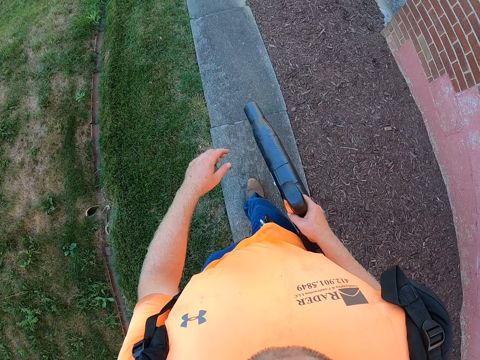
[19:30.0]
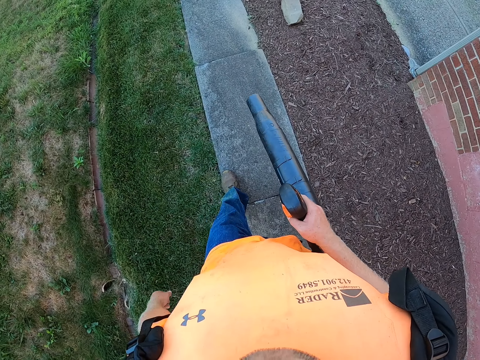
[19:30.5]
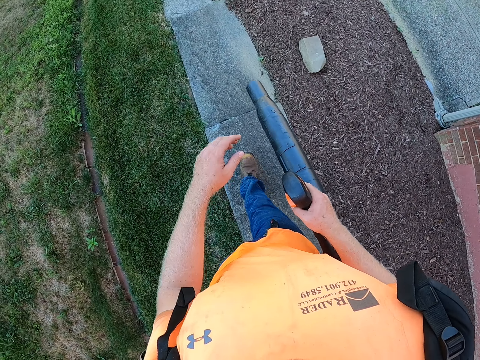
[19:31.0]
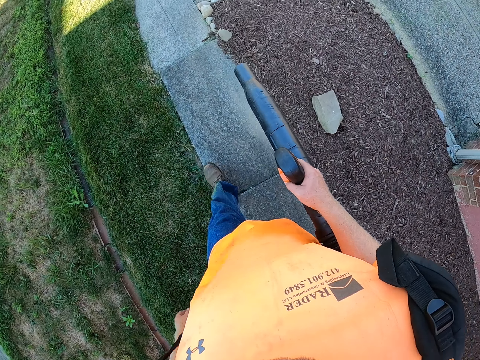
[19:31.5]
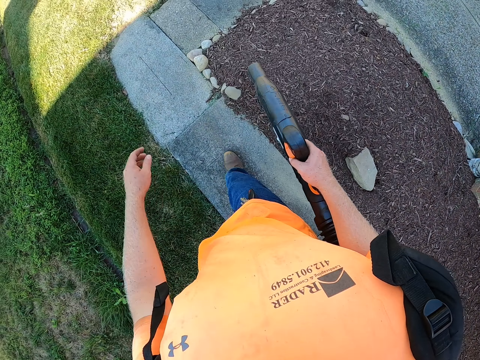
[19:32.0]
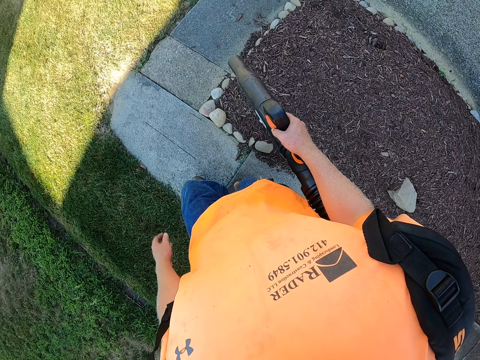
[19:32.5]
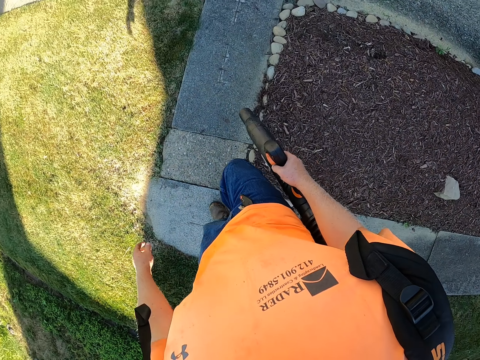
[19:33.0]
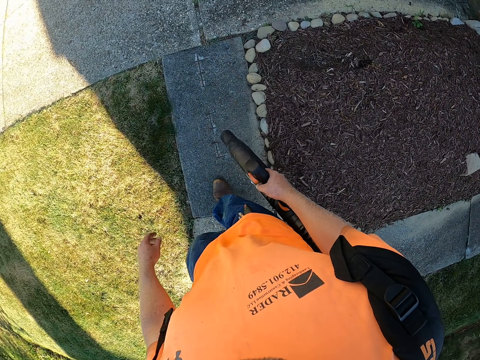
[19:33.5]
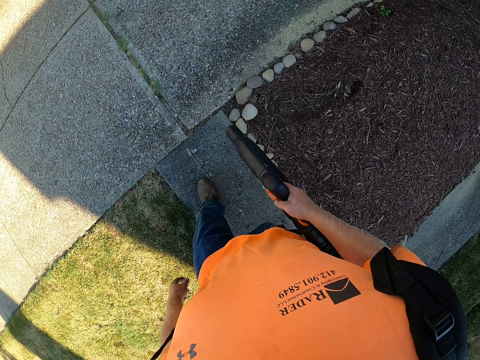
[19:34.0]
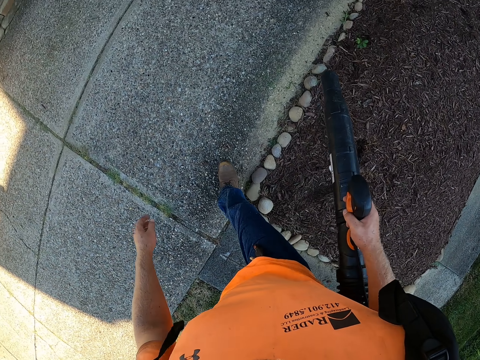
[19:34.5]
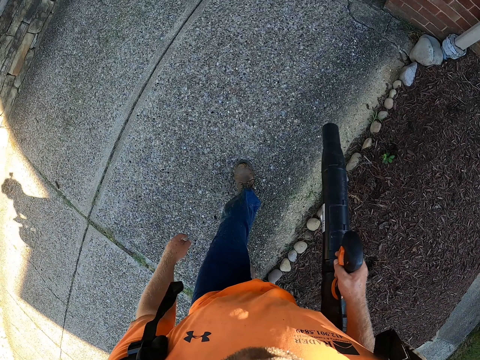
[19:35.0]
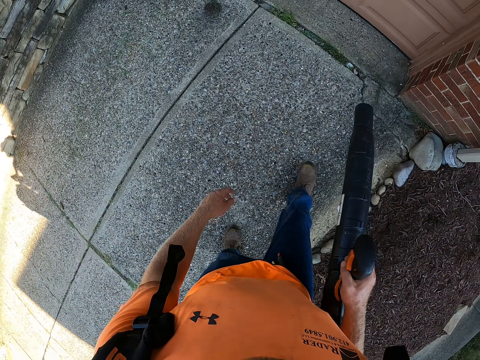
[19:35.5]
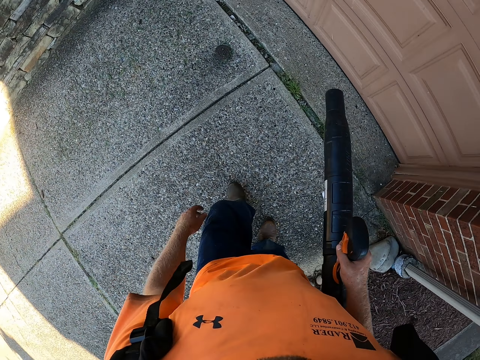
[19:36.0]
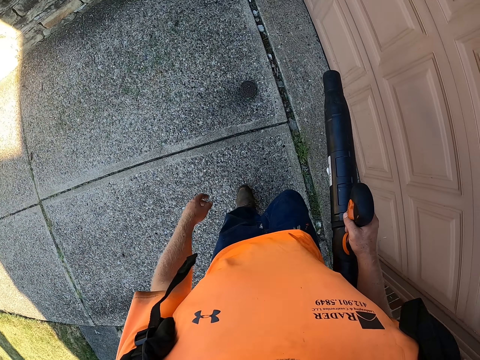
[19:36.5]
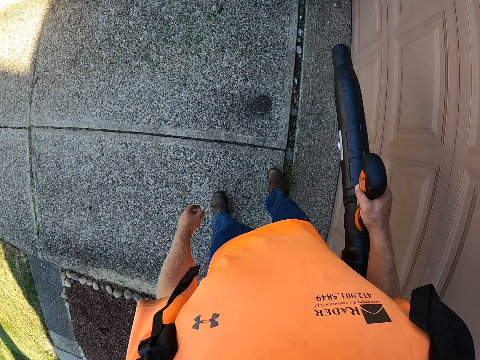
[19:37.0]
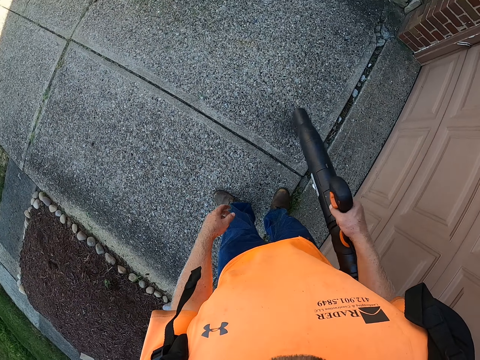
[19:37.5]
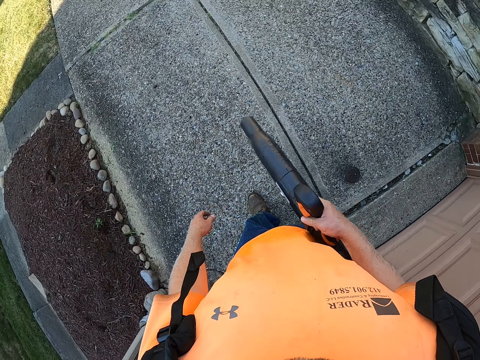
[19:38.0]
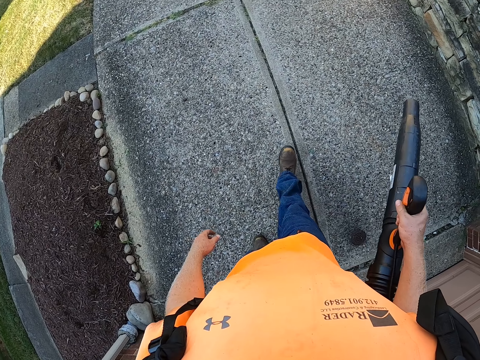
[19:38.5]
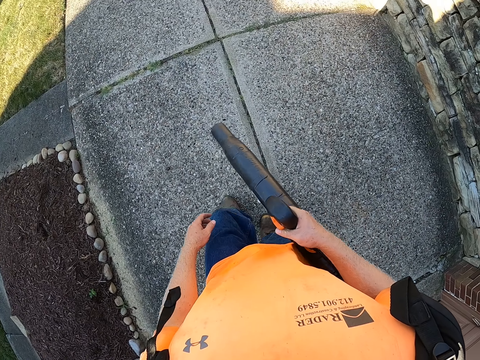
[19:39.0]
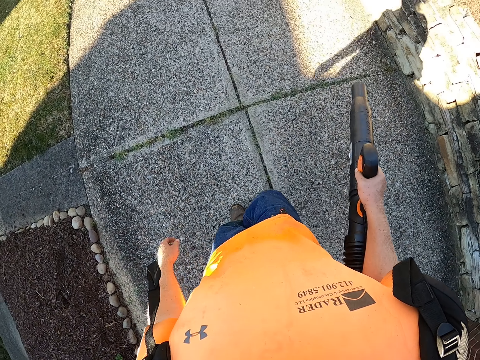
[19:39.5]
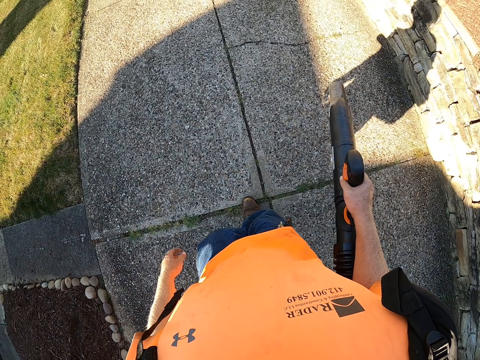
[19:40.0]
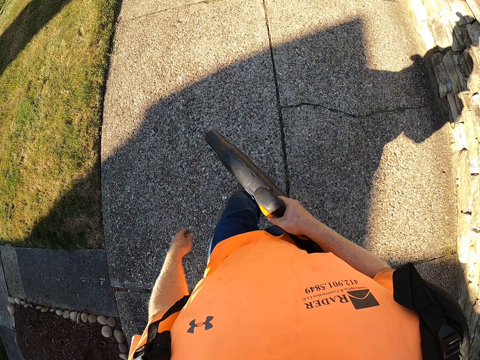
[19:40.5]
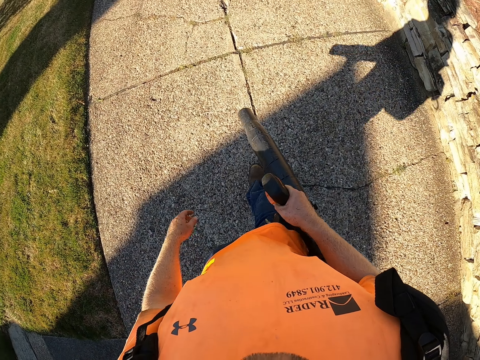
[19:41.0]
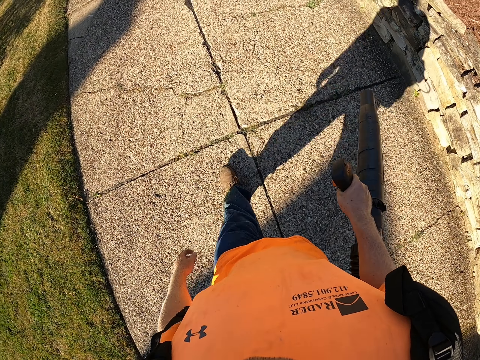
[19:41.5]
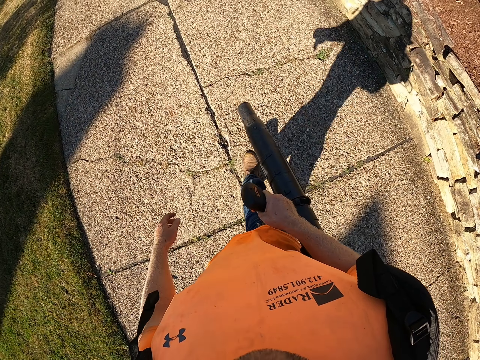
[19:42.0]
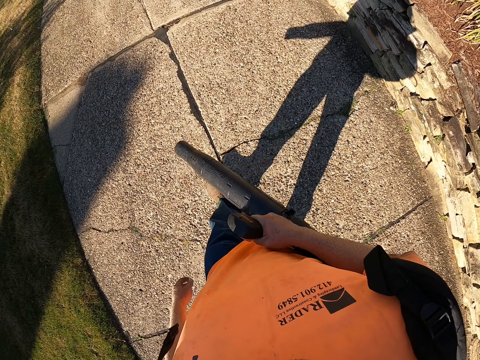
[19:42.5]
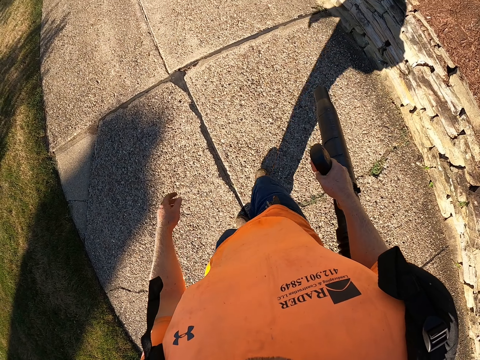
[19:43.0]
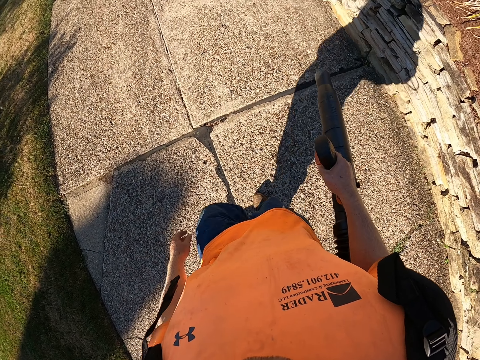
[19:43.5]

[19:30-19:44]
The camera wearer blows the wind on the pavement with the wind blower. He cleans the ground with the leaf blower in his right hand.

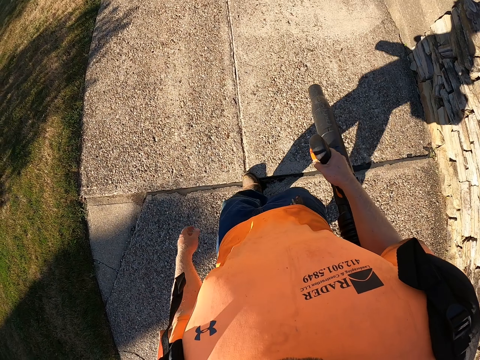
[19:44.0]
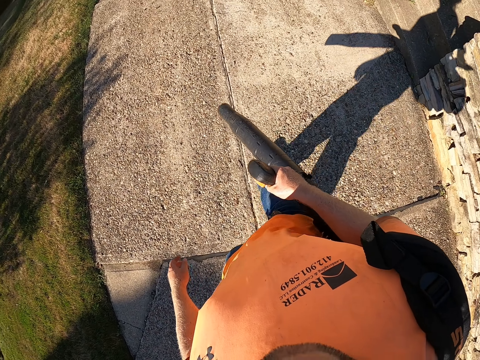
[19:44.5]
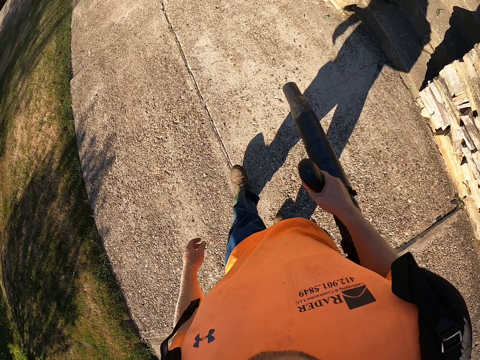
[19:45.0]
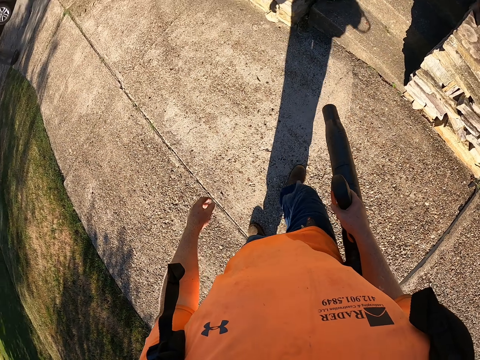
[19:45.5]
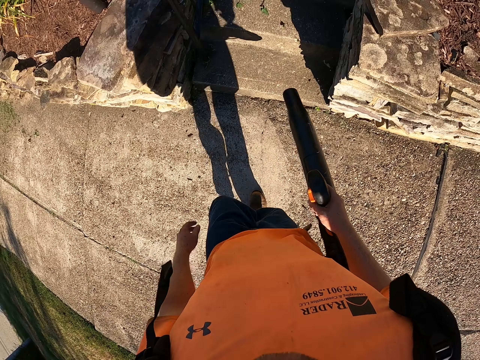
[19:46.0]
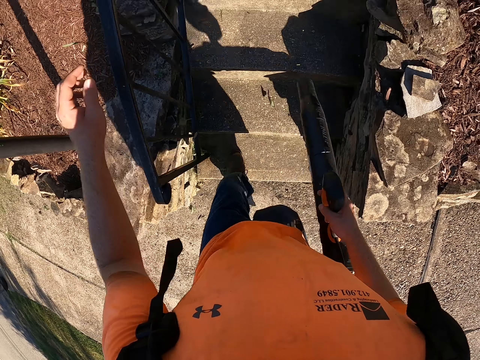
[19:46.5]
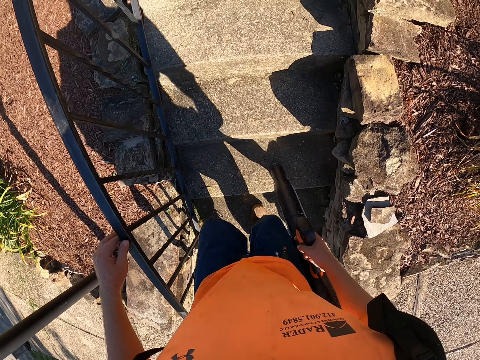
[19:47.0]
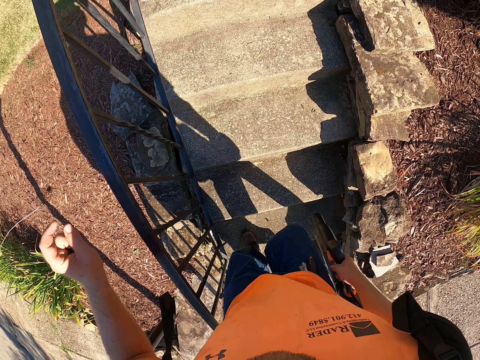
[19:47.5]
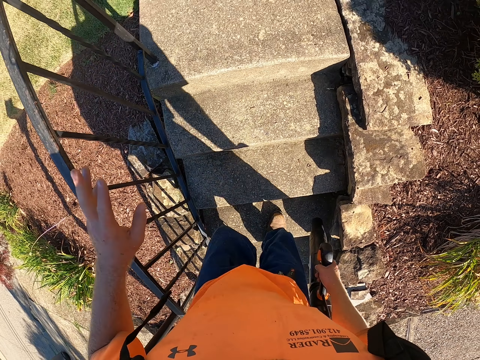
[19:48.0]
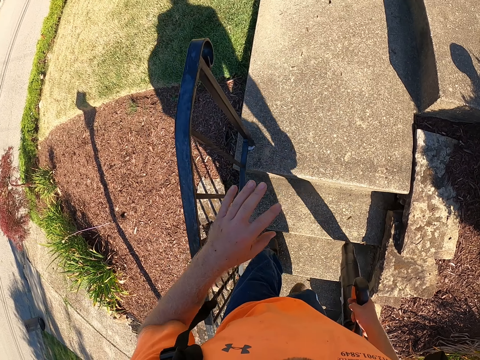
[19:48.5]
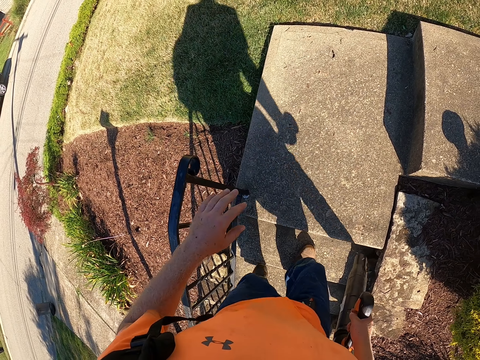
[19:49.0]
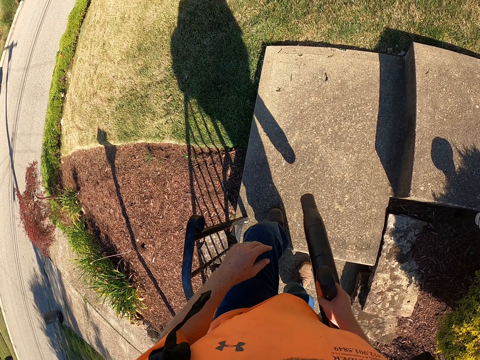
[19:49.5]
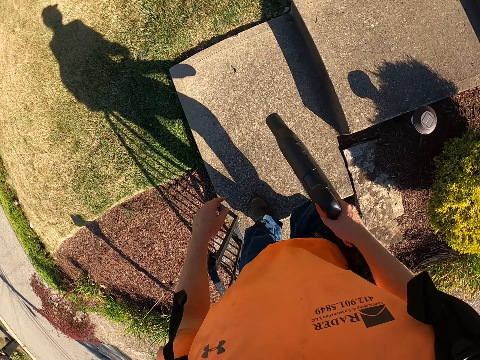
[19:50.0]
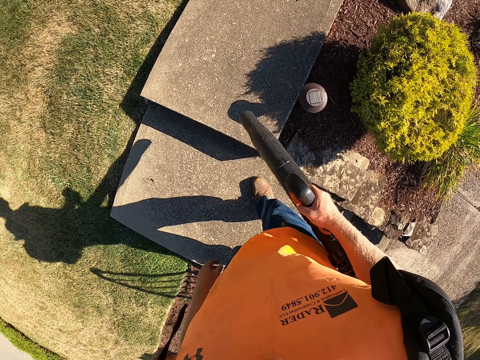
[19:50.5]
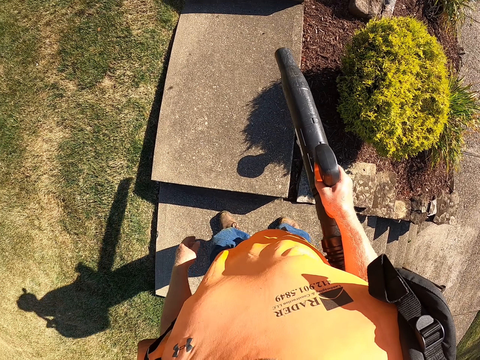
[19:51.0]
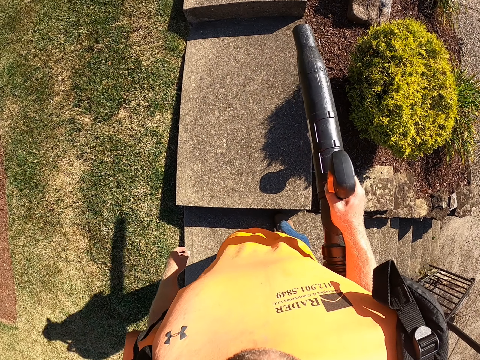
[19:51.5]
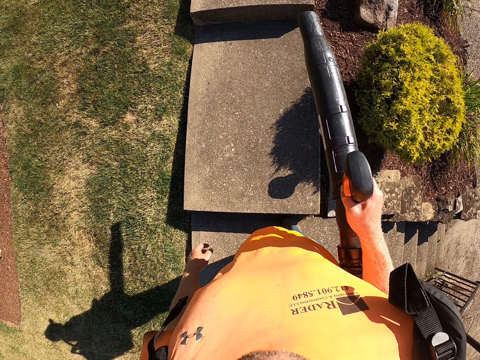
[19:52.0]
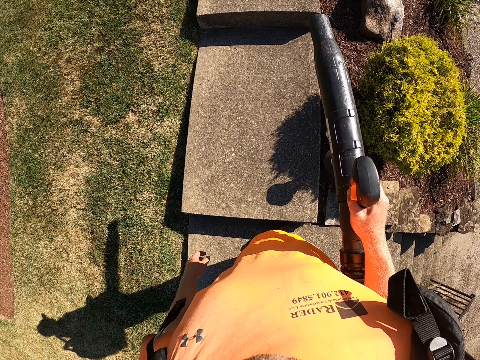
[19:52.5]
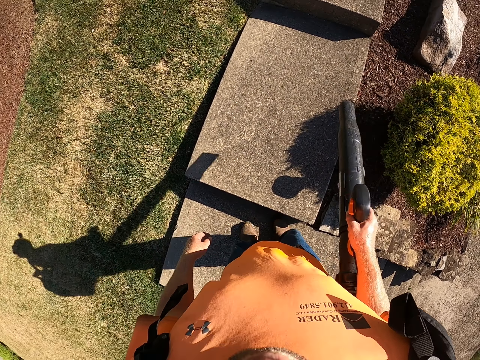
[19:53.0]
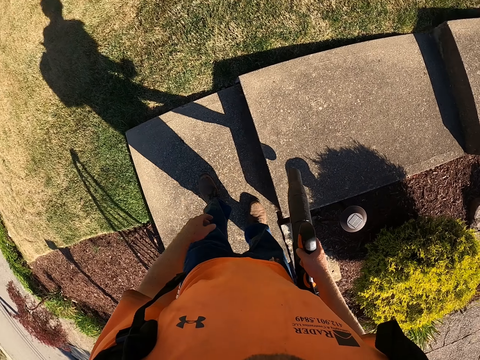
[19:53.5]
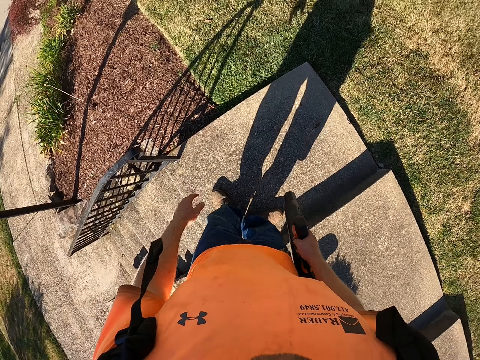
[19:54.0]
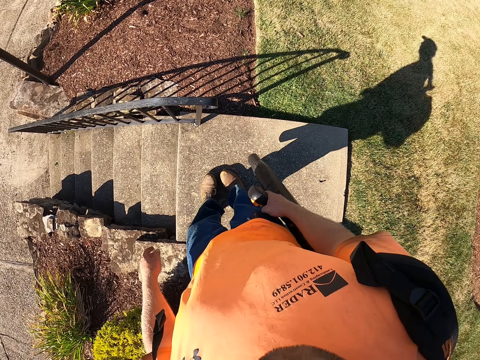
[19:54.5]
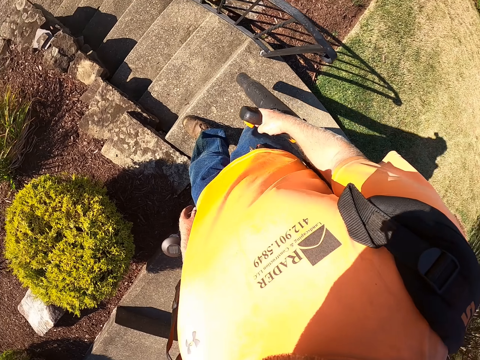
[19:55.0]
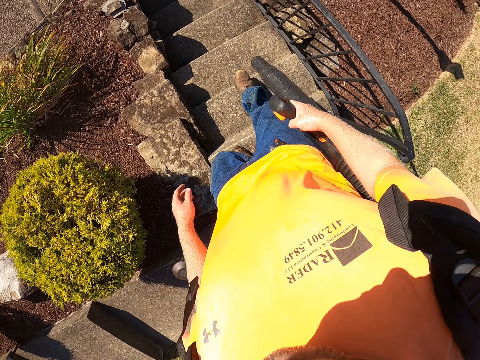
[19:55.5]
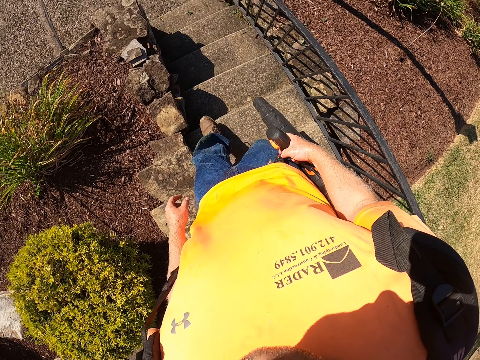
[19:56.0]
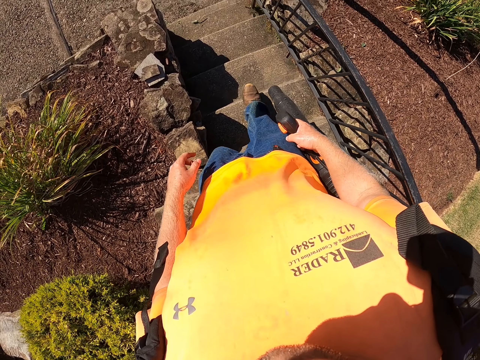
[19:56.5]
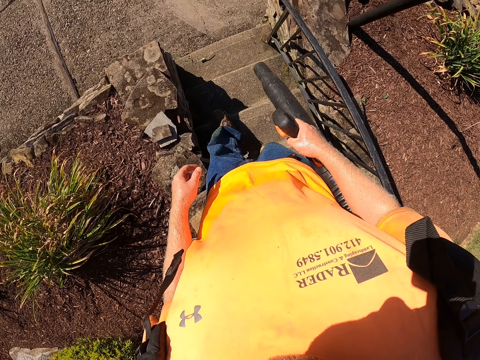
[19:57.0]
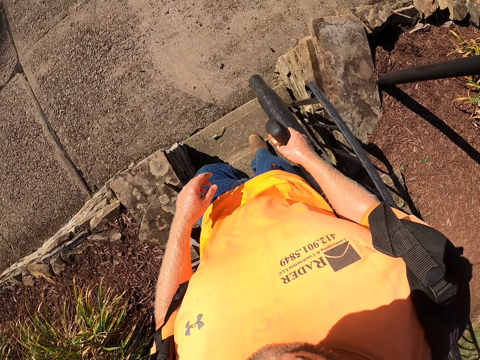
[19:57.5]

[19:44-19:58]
The camera wearer climbs a flight of stairs with his left hand on a handrail. He cleans the ground with the leaf blower in his right hand. He stares at the pavement. He looks around the garden. He climbs down from the flight of stairs.
